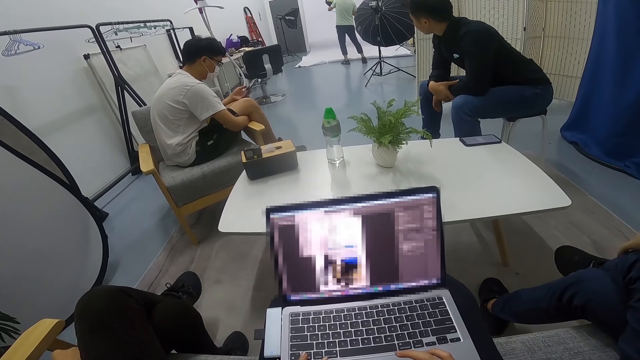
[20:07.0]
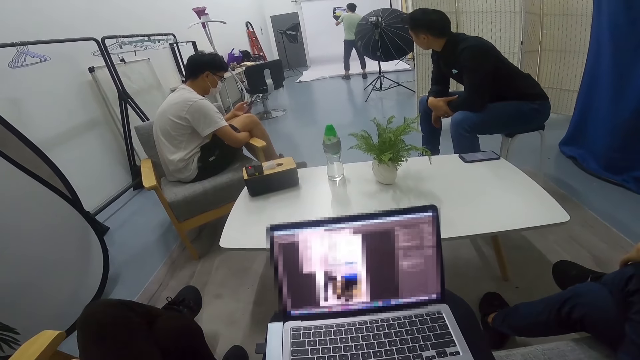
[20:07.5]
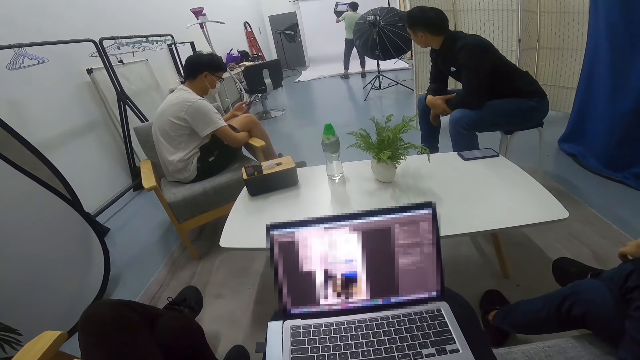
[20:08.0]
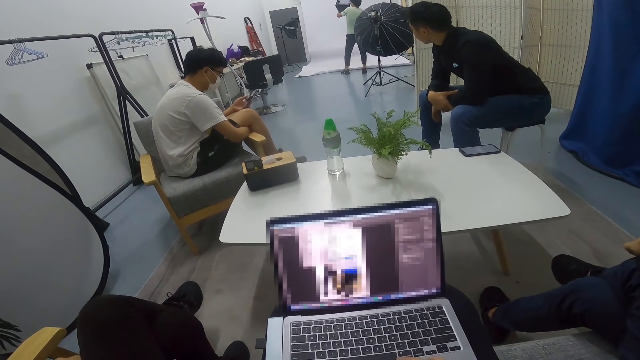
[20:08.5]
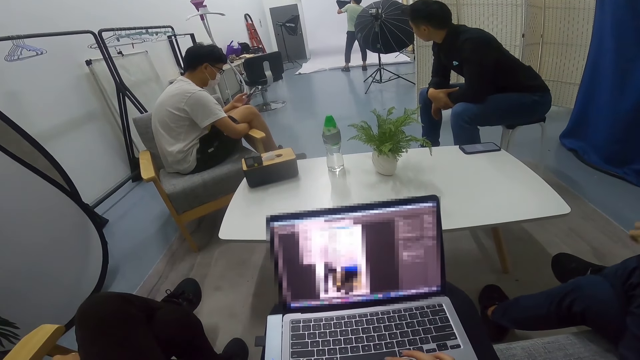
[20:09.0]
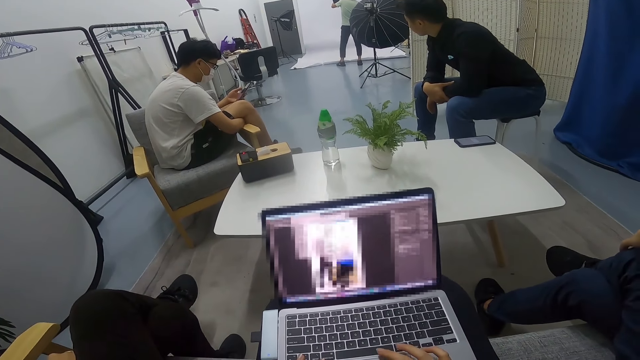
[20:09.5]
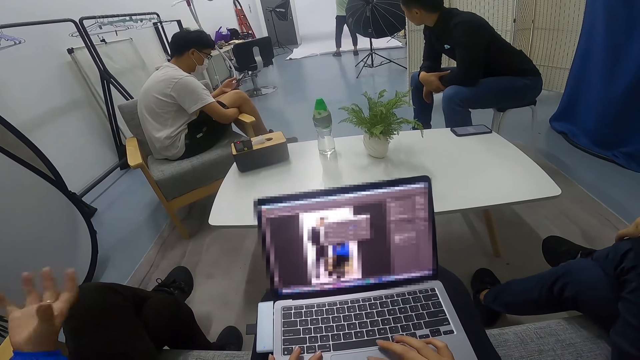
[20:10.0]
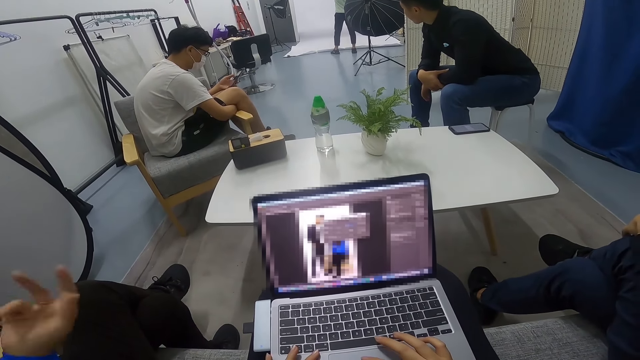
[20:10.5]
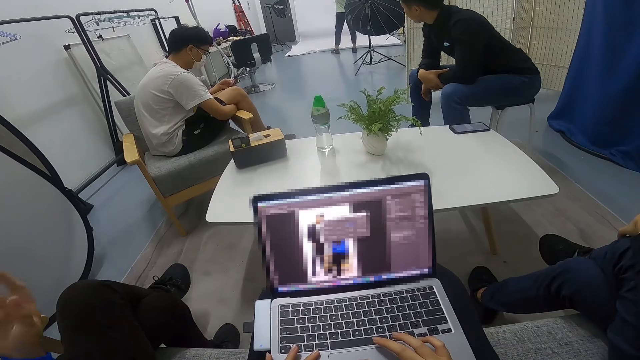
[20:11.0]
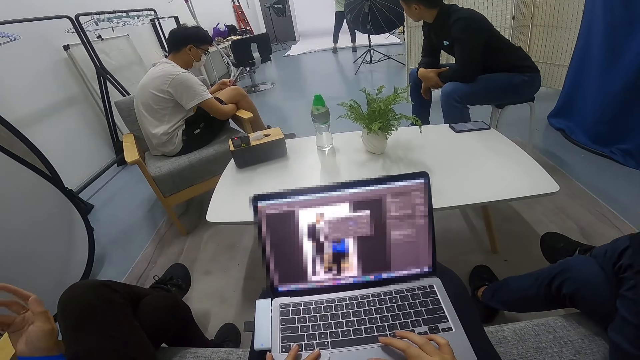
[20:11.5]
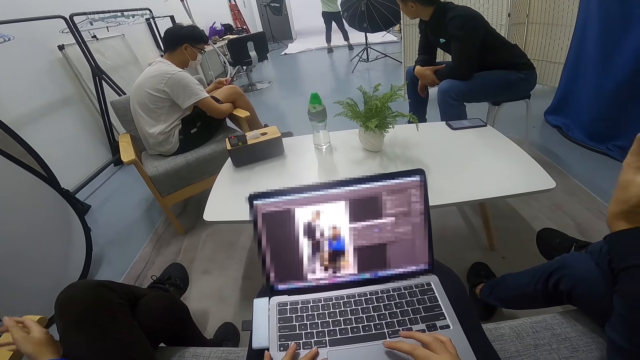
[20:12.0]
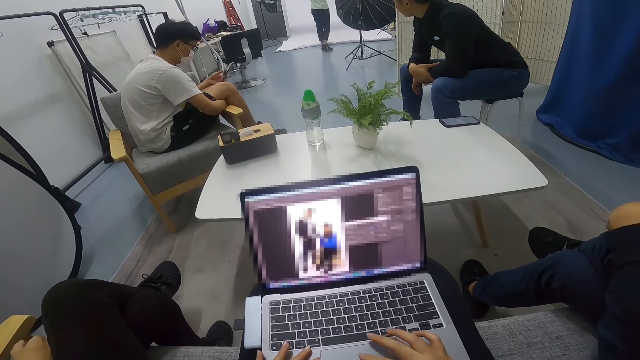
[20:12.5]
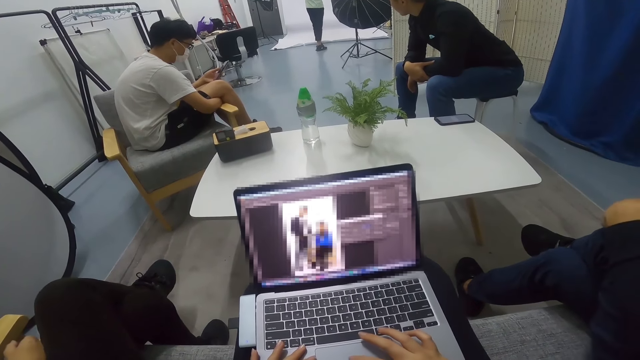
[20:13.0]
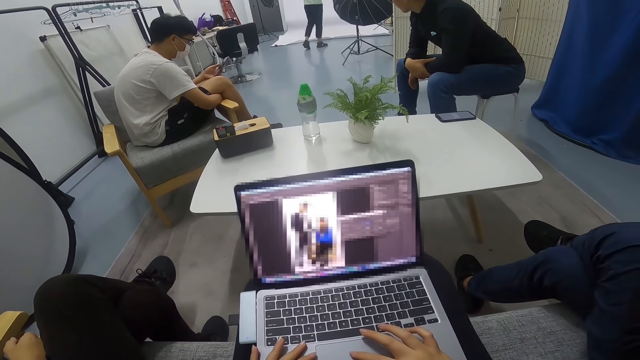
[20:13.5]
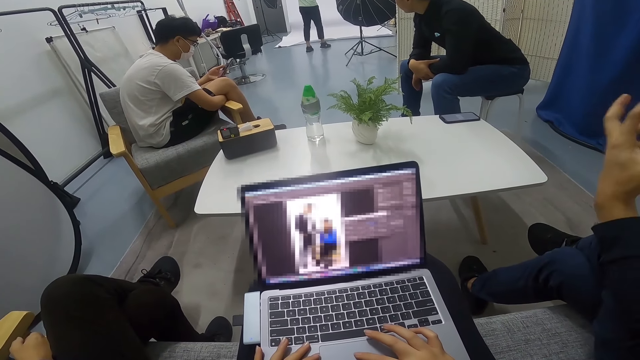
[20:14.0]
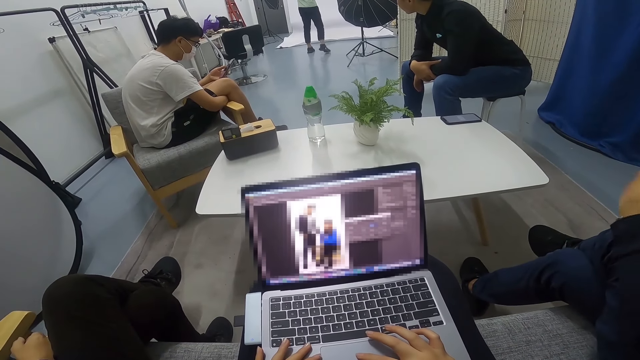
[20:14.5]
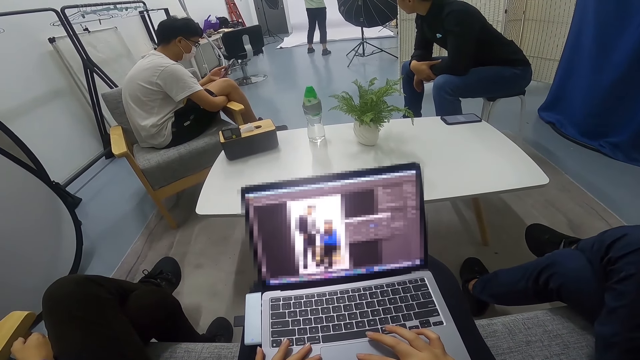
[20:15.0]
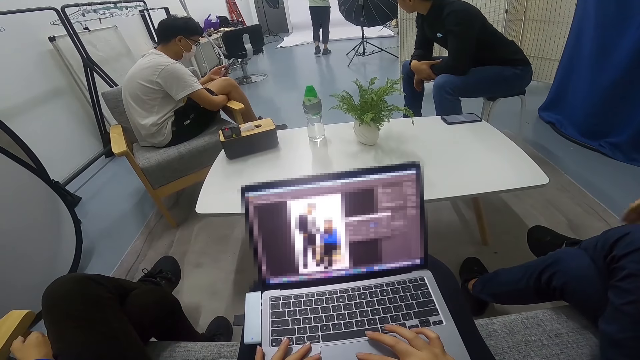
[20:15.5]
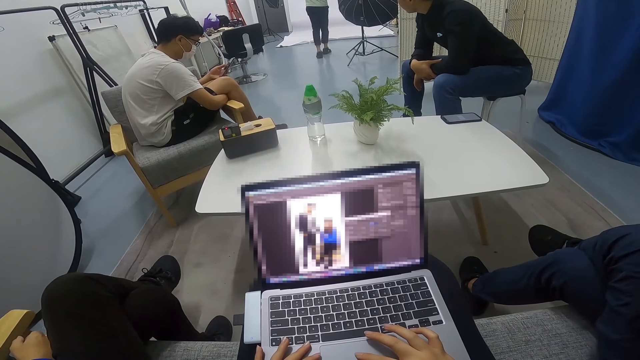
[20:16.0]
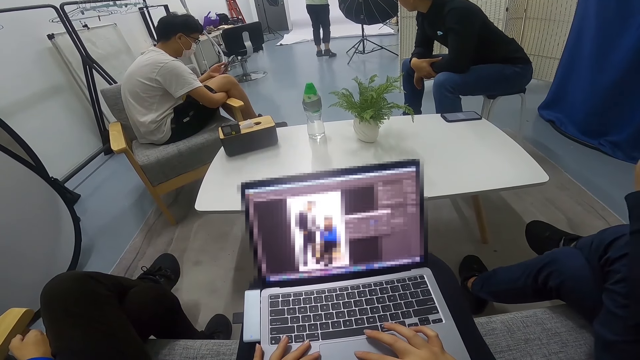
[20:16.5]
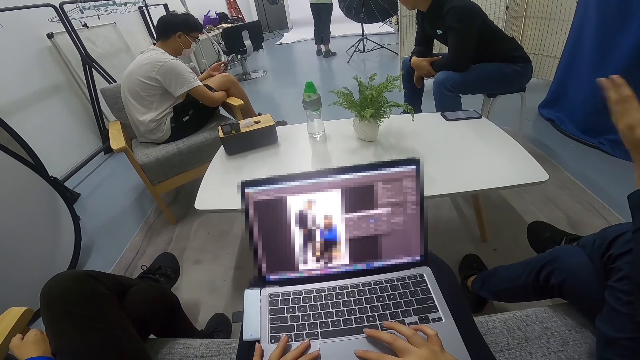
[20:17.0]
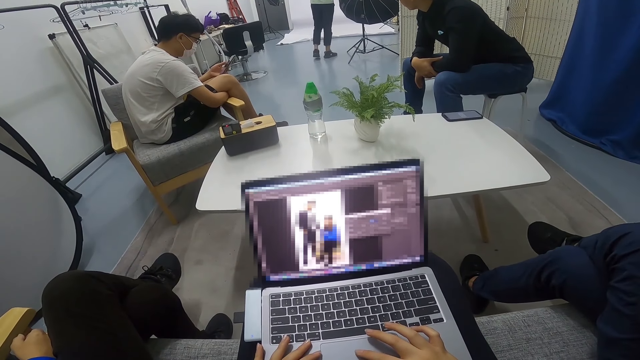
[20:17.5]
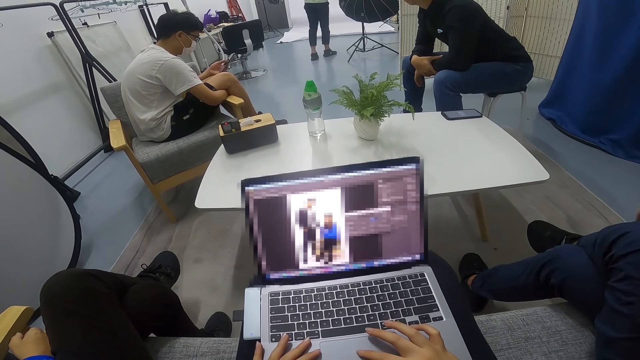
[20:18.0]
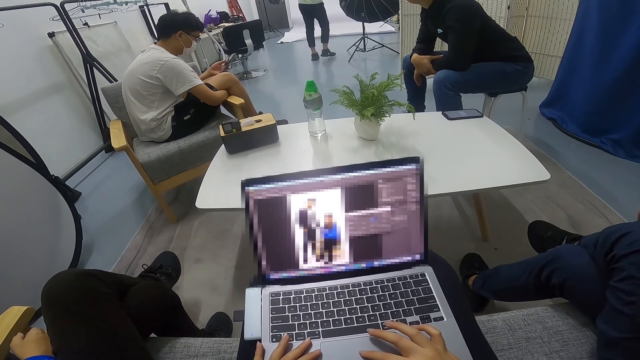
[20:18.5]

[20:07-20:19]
A lady converses with the camera wearer and a man. The lady moves a hand. The man converses with the lady and the camera wearer. Another man carries a laptop at the far end in the room. A third man moves a hand.

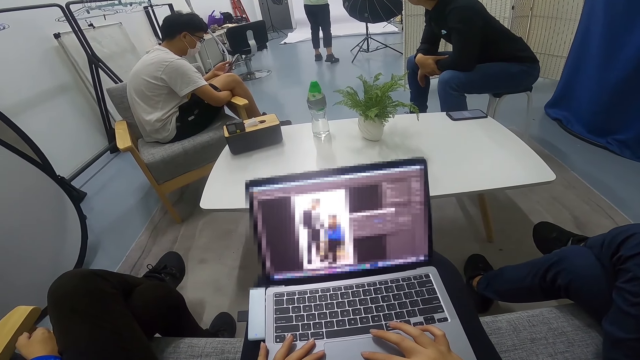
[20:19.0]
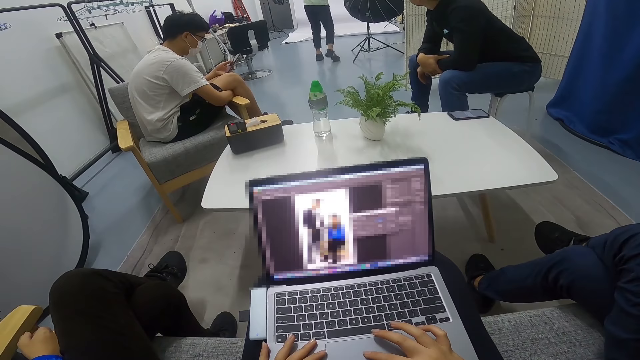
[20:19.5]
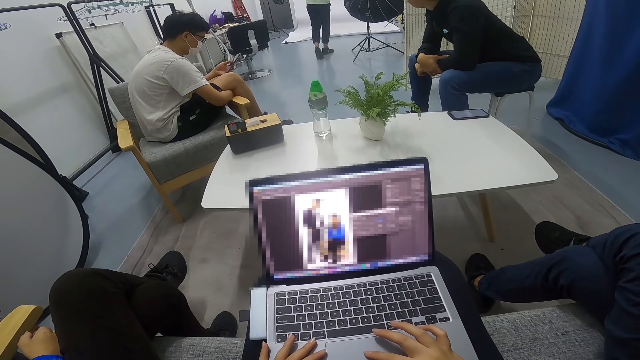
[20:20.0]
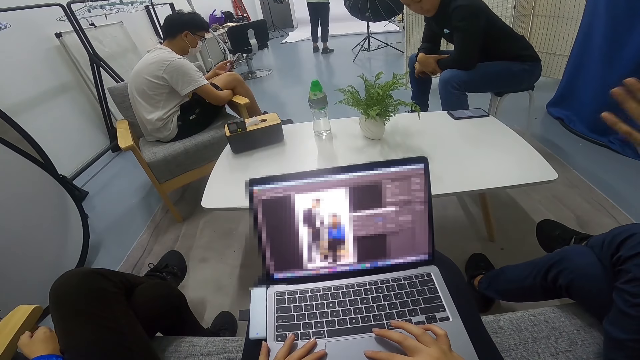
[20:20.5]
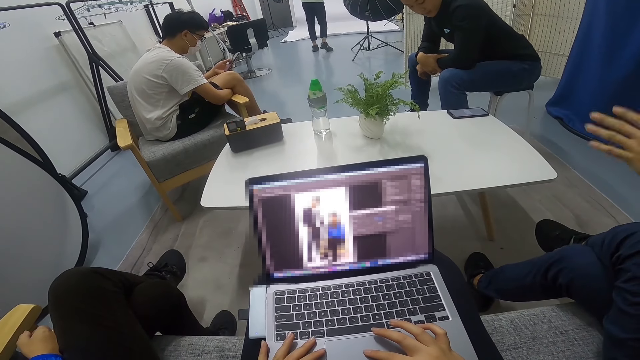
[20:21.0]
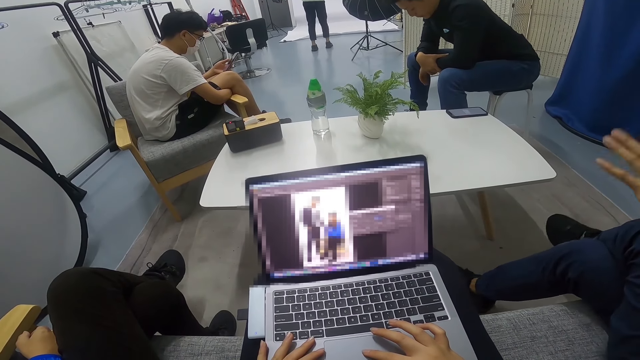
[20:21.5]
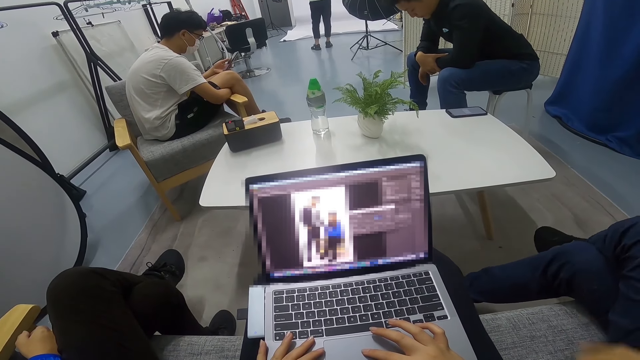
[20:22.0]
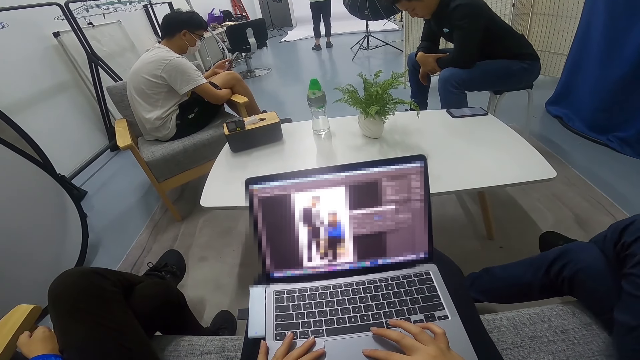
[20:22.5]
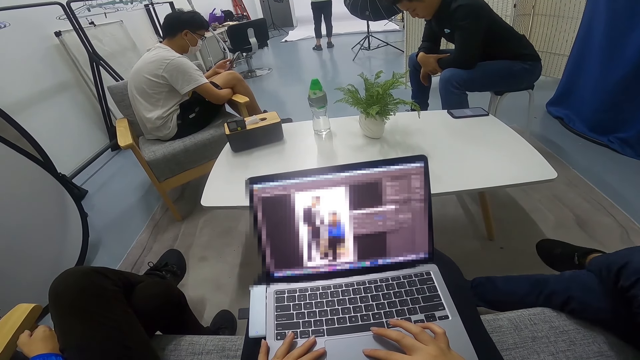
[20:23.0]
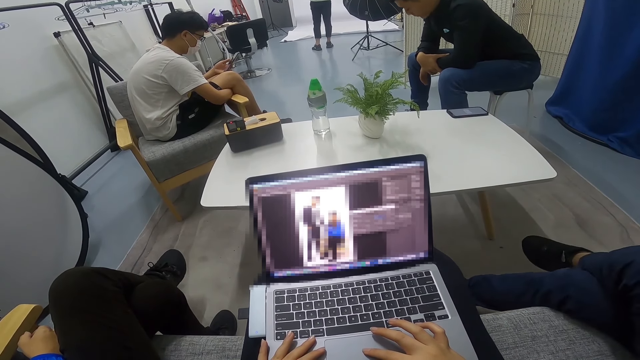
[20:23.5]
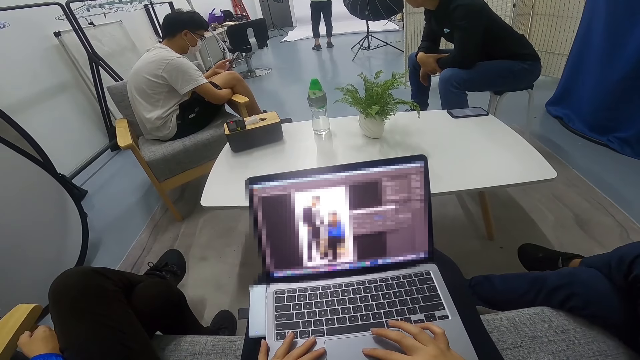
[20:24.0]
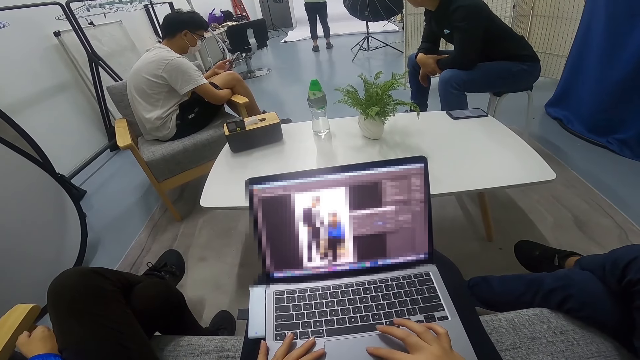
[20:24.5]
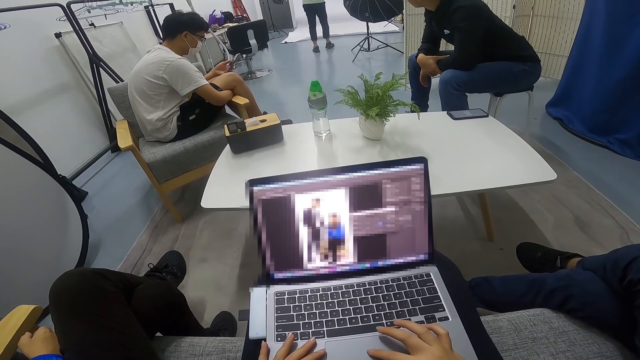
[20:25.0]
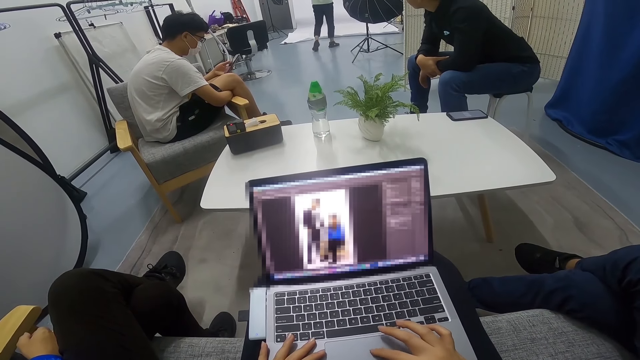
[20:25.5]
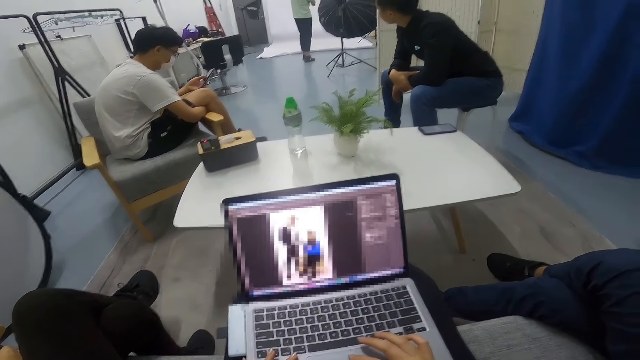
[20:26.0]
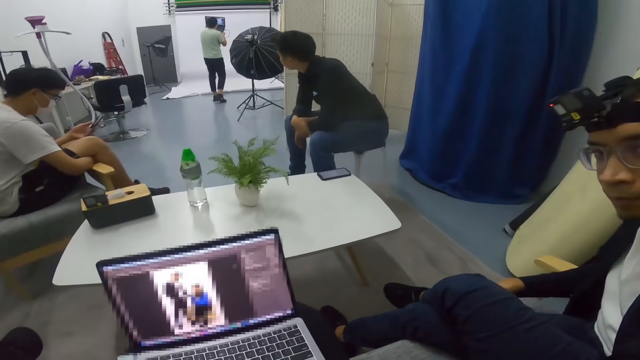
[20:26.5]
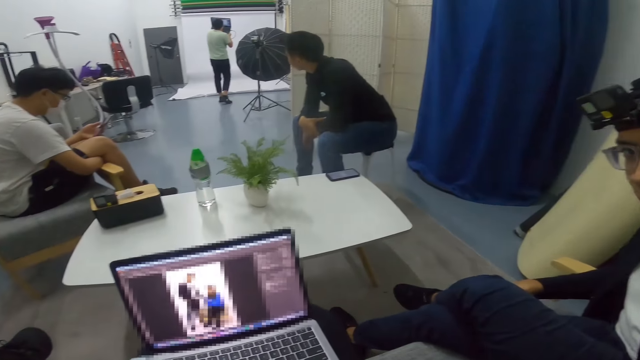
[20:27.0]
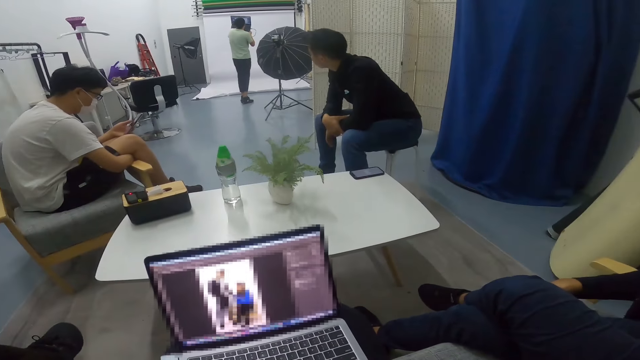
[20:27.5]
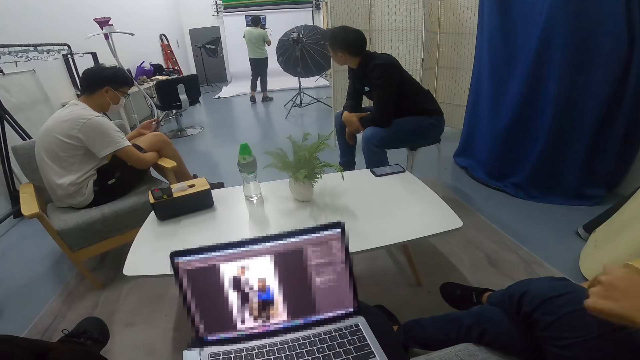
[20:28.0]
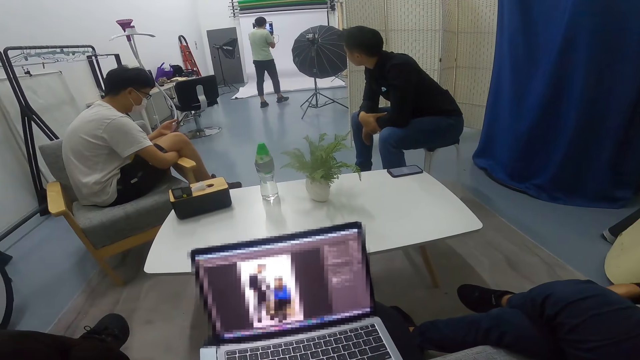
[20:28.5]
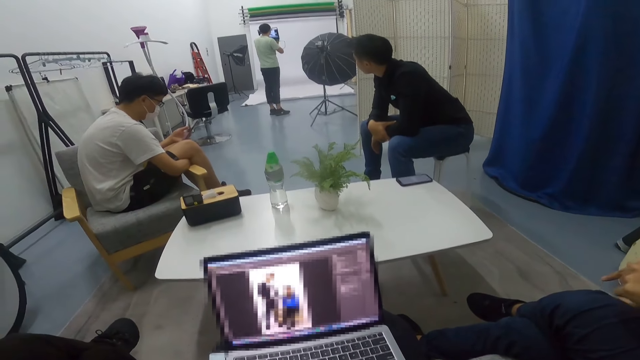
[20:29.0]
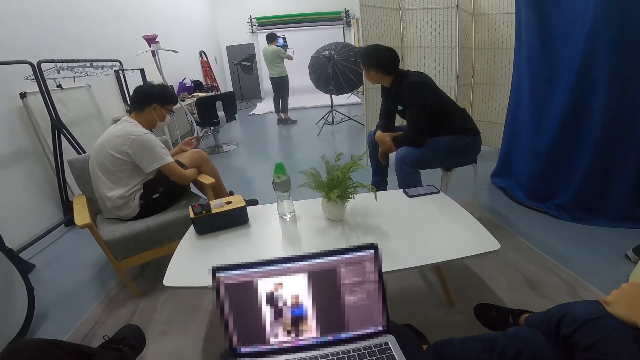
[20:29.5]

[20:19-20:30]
A man moves on a sofa. The camera wearer looks at the man. The man moves a hand.
